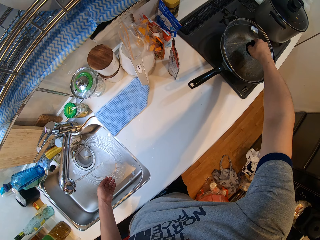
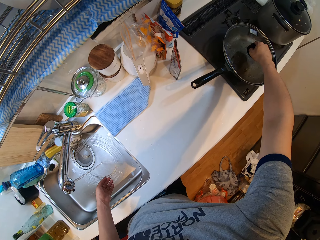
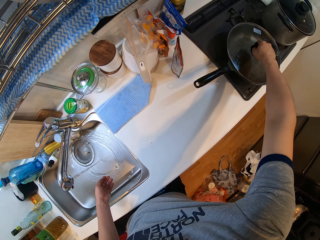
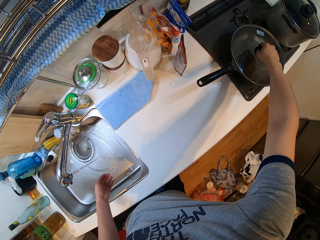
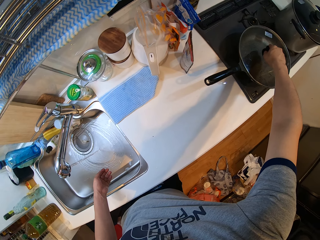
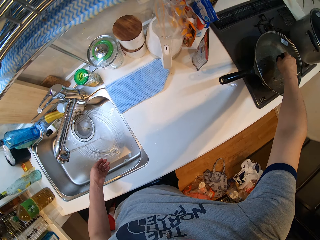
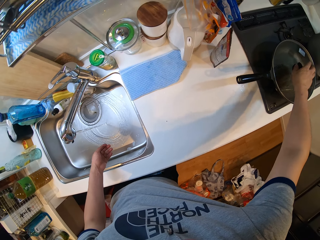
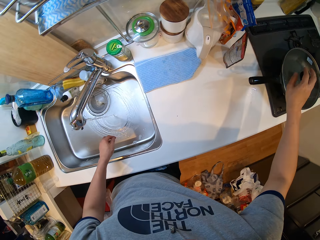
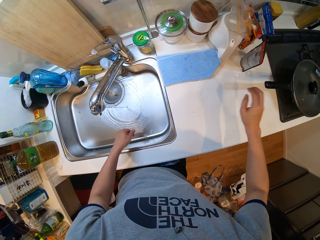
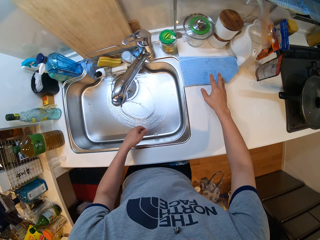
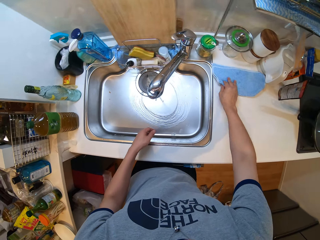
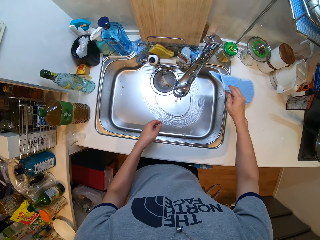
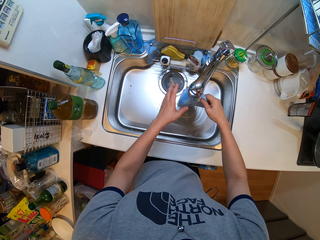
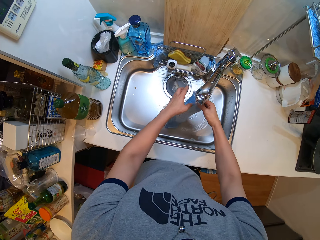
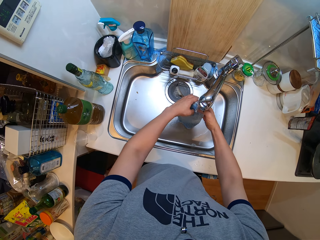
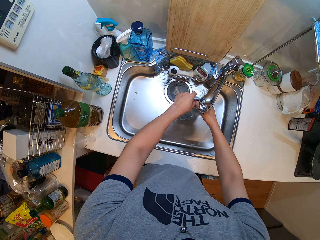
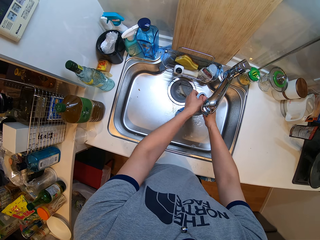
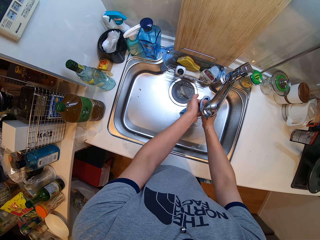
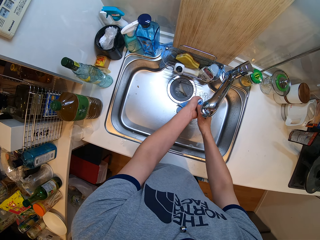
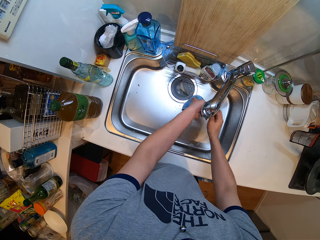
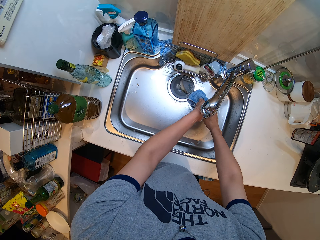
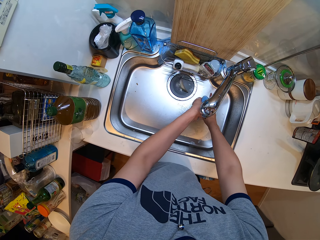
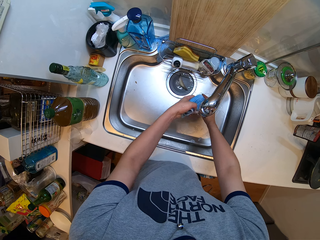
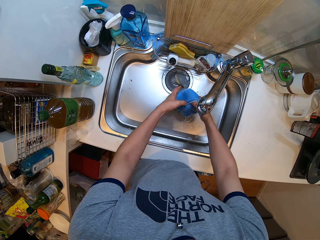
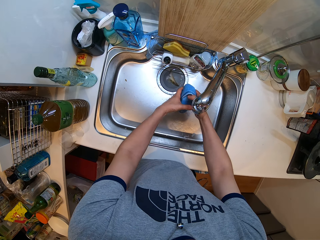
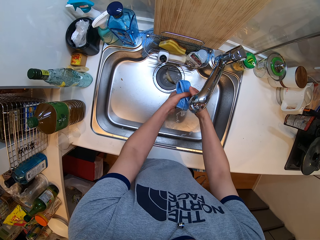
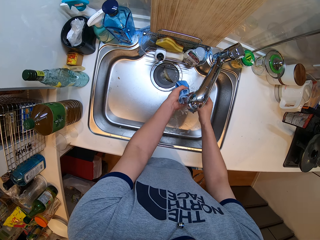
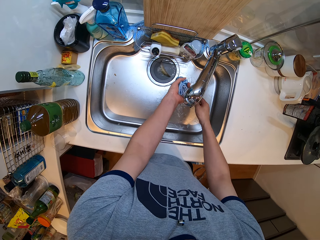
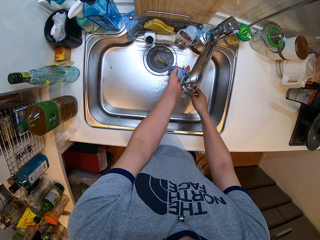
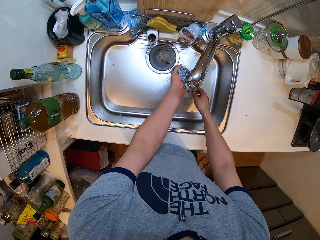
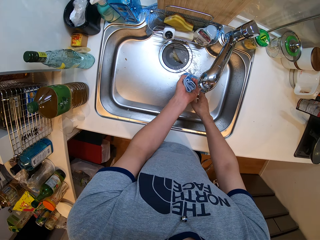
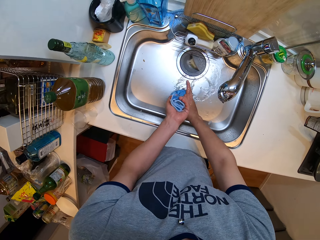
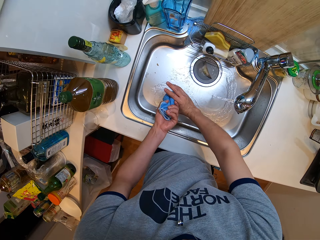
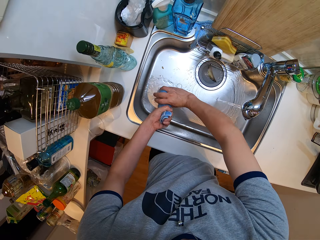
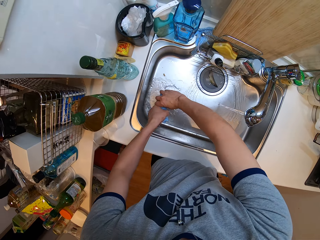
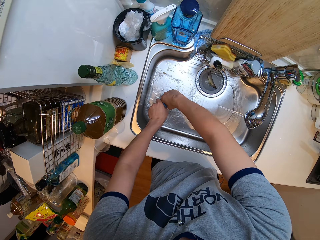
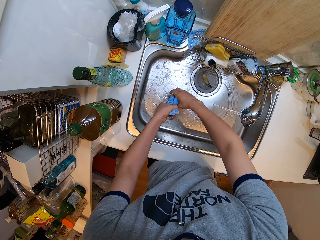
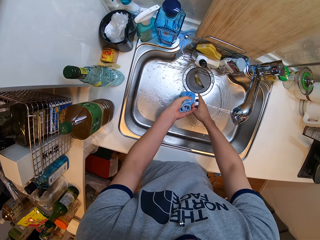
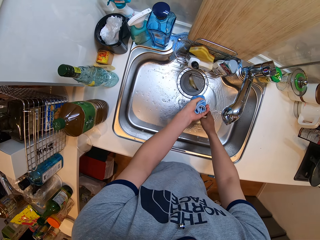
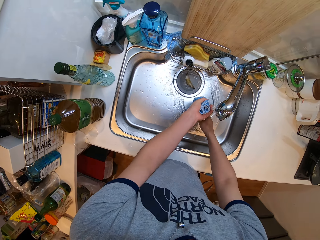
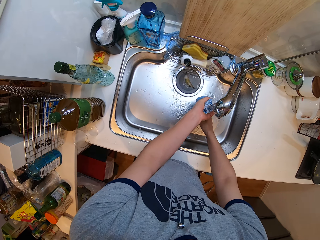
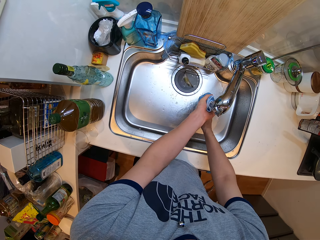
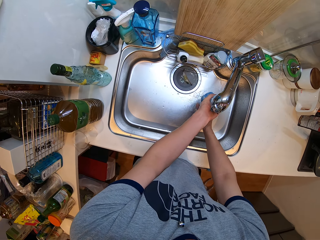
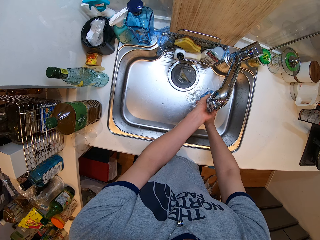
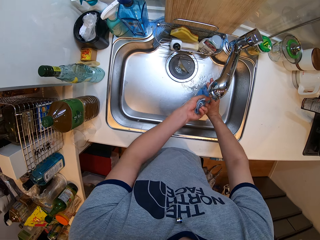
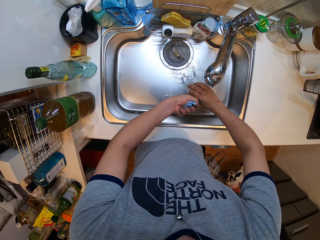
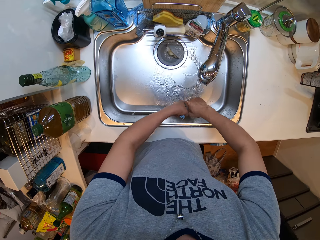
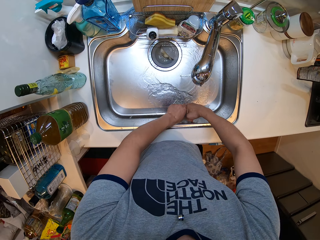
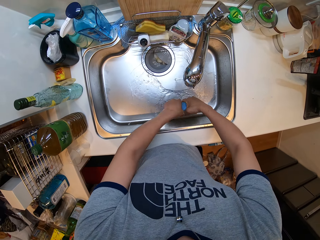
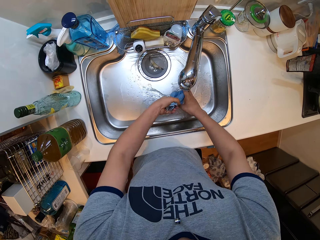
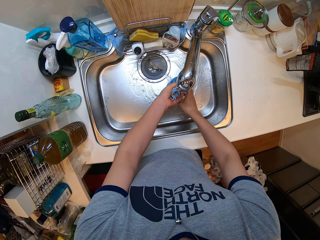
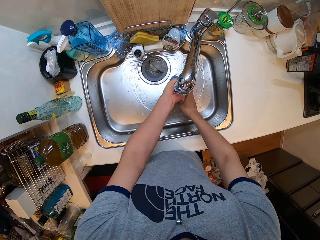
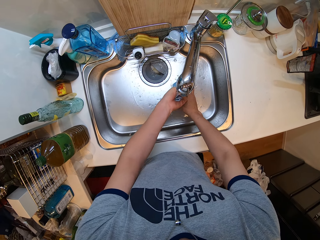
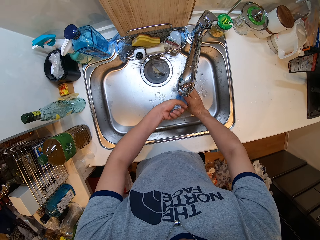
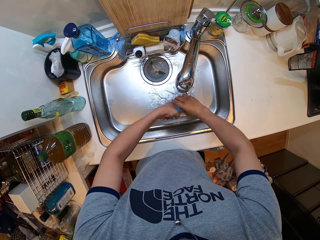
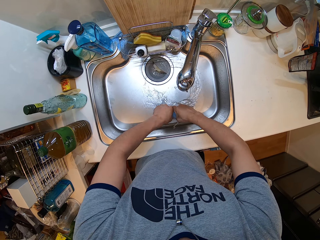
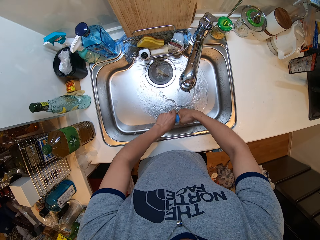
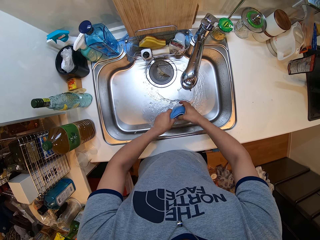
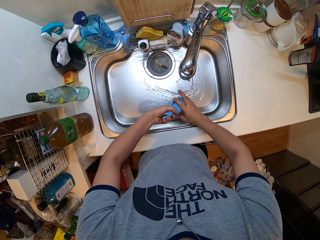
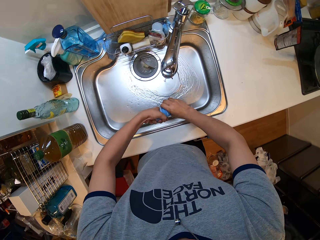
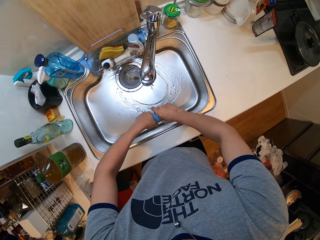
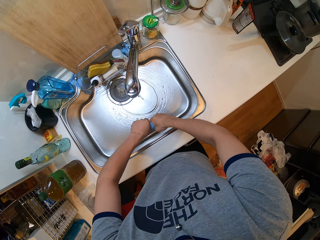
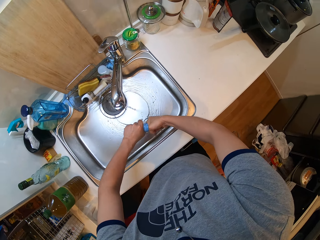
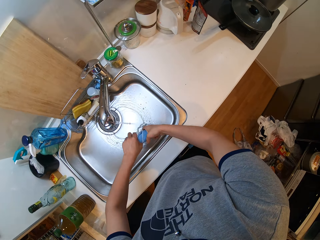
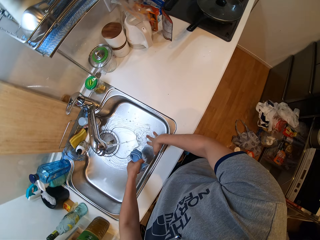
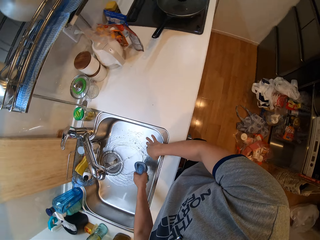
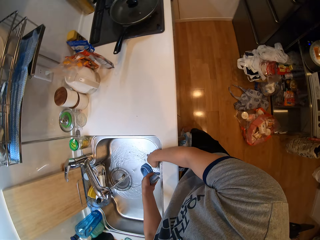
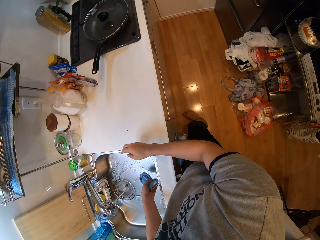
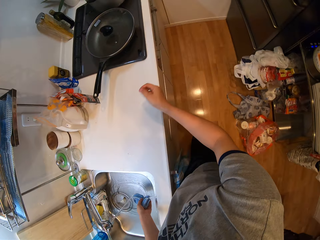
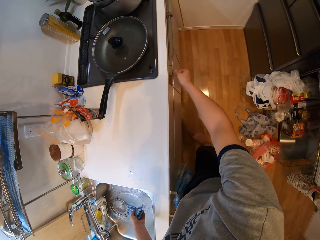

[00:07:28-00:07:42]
The camera wearer covers the pan with a lid. They pick up a towel. They wash the towel. They rinse the table towel. They squeeze out the excess water from the table towel. They rinse the towel with water. They squeeze the towel.

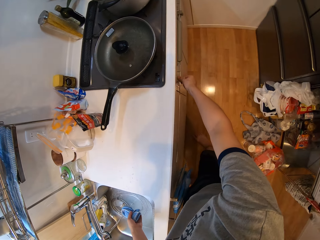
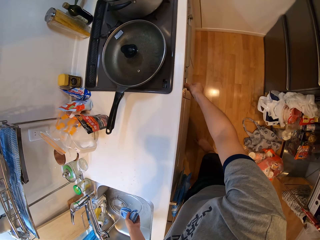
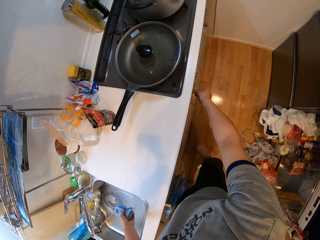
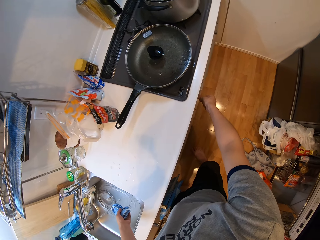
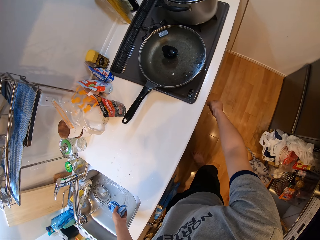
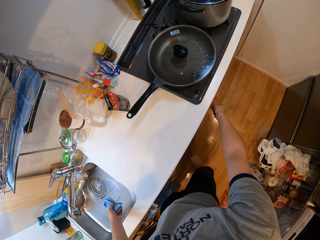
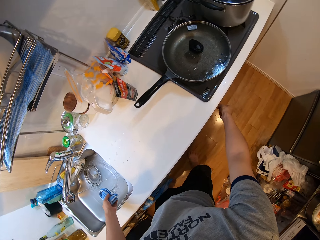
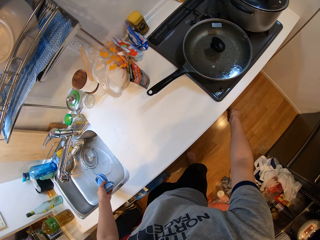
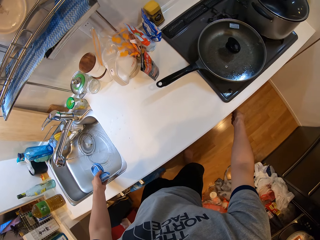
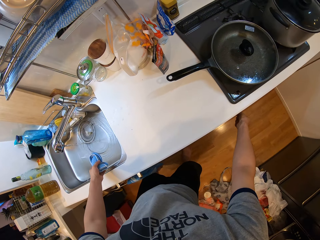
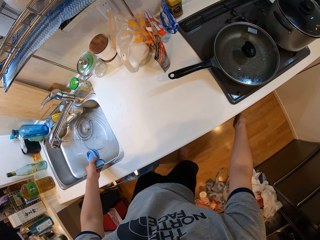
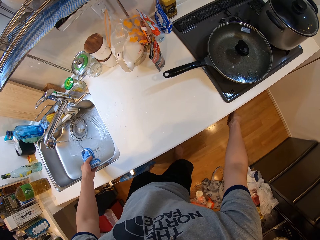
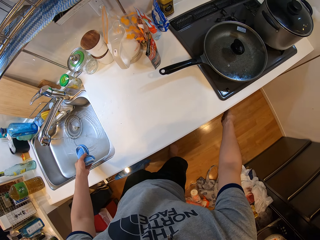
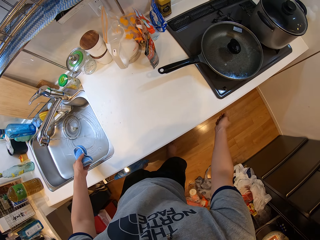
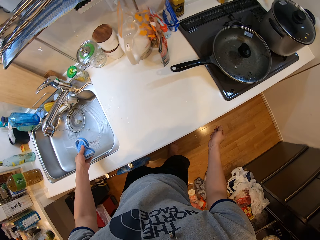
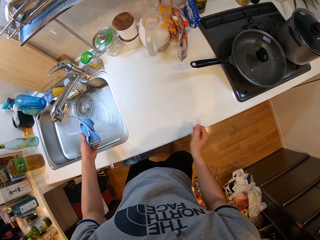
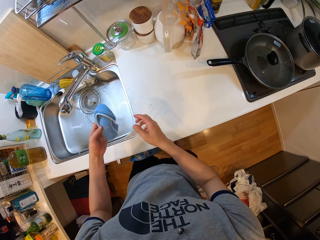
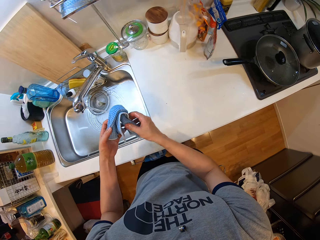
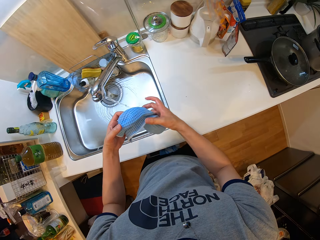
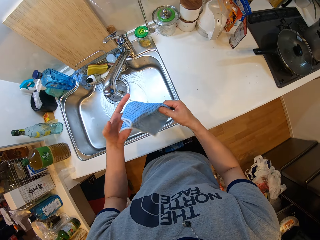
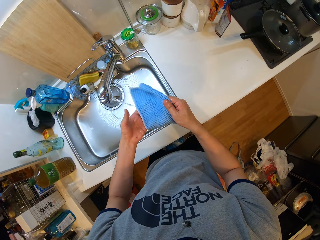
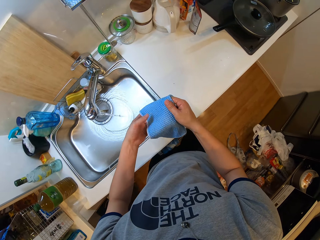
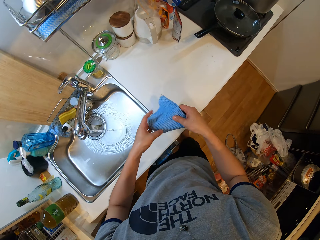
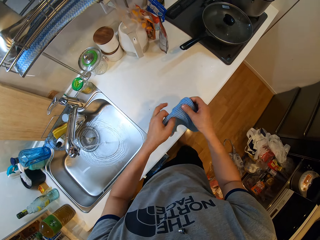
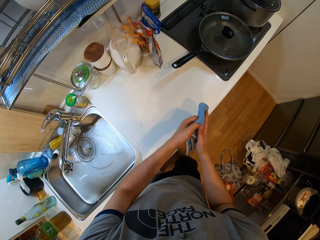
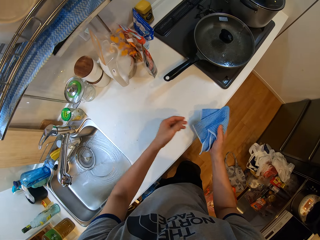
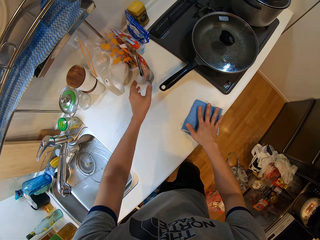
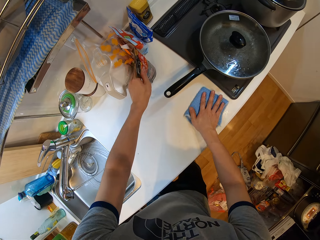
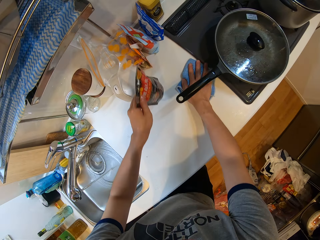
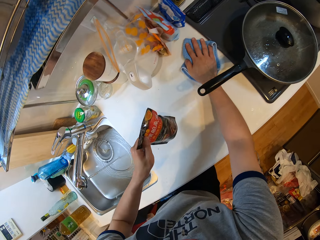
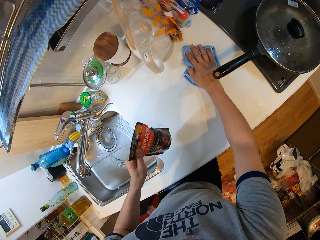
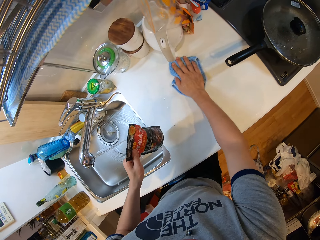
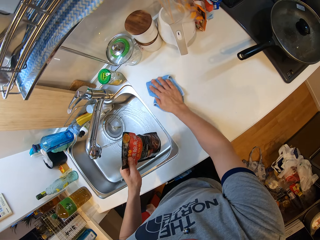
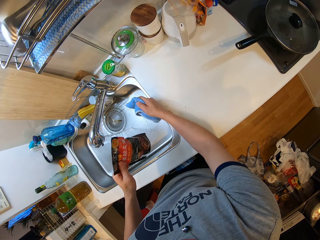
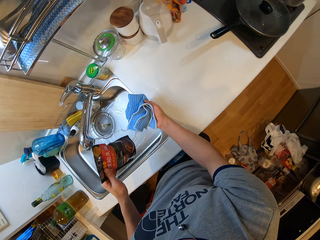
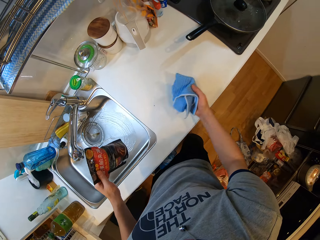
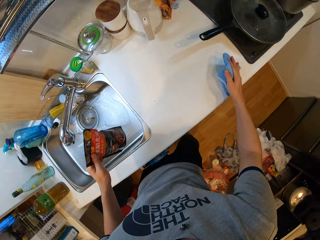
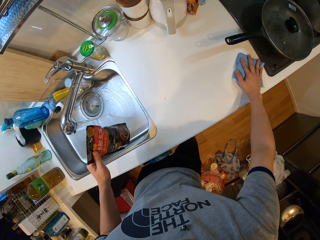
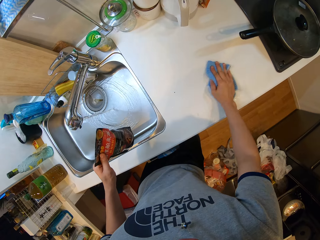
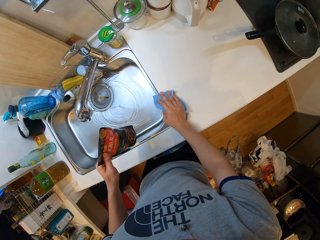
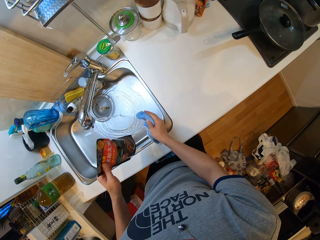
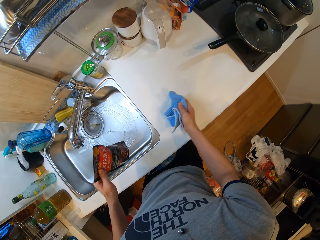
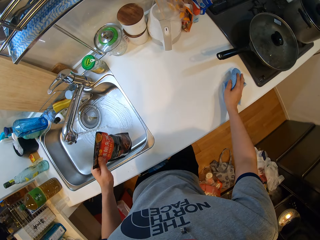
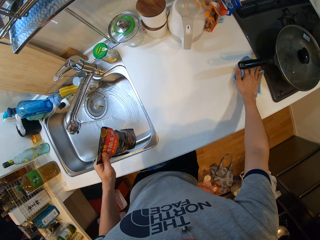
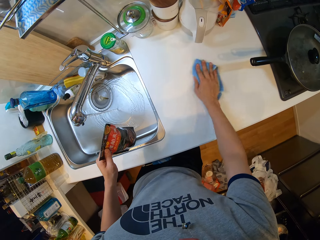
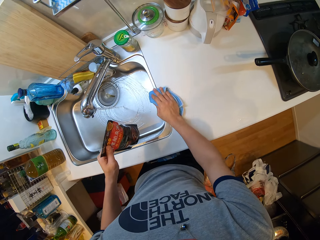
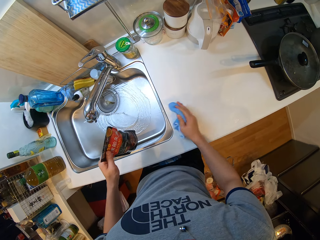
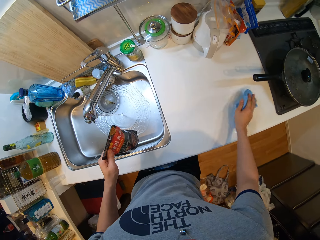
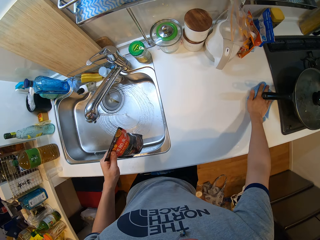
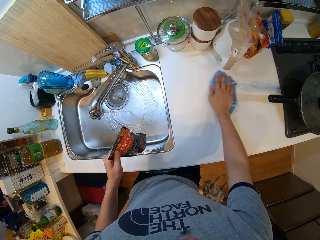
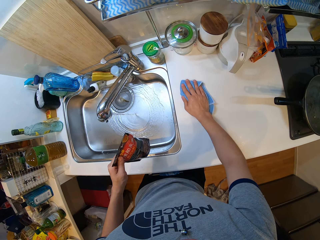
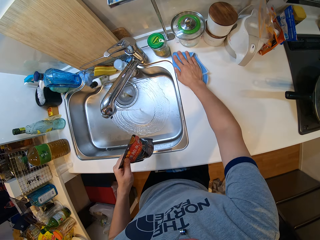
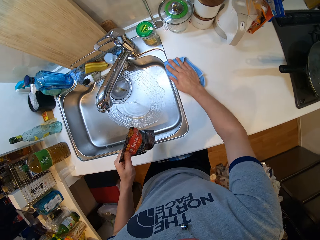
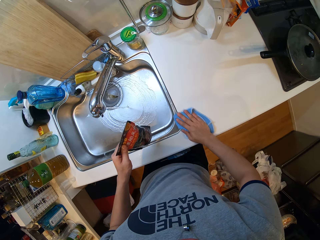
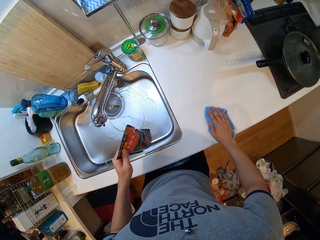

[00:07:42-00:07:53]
The camera wearer holds something. He presses the power control of the cooker. He pulls his hand off something. He holds the towel with both hands. He wipes the counter with the towel. He picks up something. He wipes the counter with the towel.
